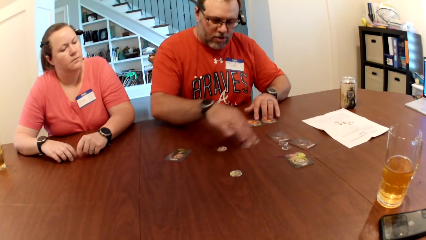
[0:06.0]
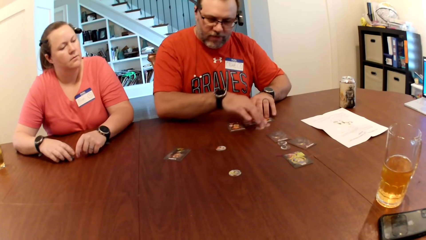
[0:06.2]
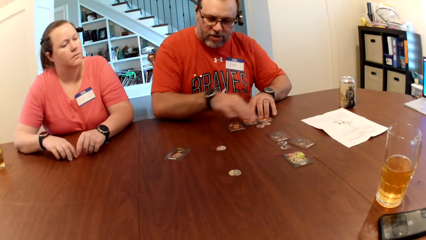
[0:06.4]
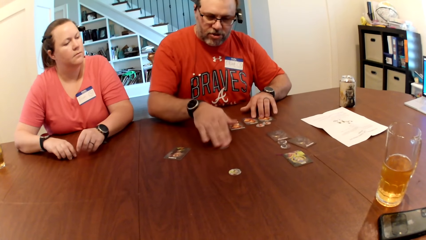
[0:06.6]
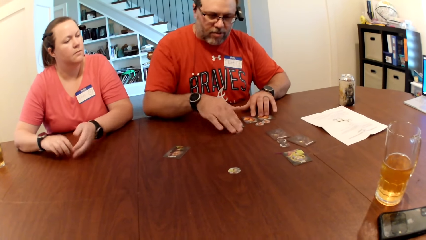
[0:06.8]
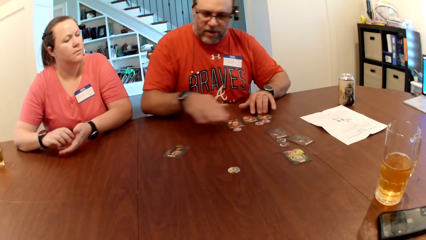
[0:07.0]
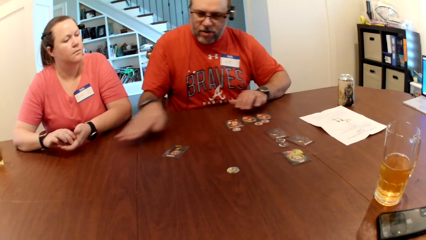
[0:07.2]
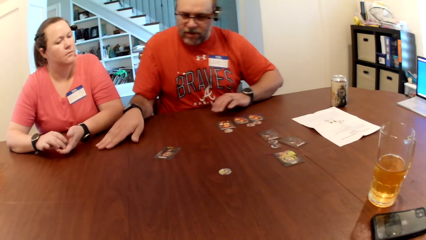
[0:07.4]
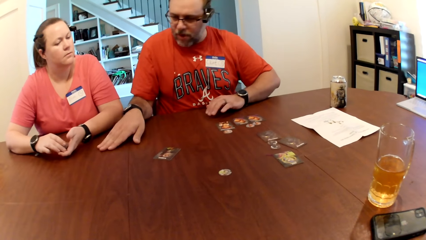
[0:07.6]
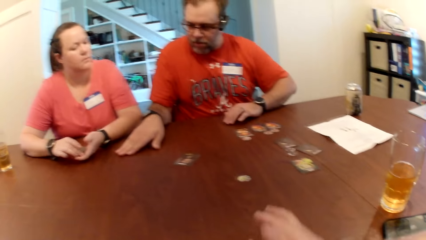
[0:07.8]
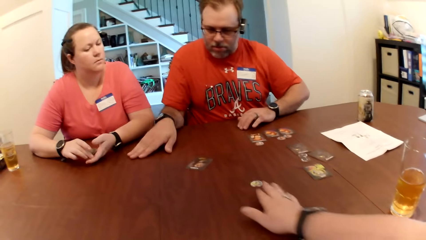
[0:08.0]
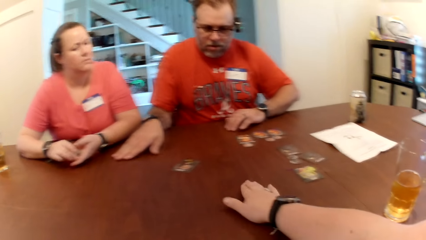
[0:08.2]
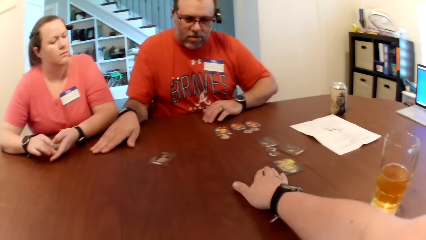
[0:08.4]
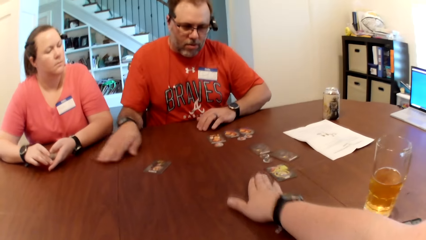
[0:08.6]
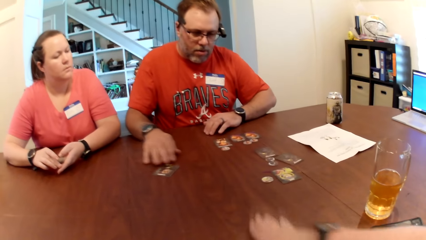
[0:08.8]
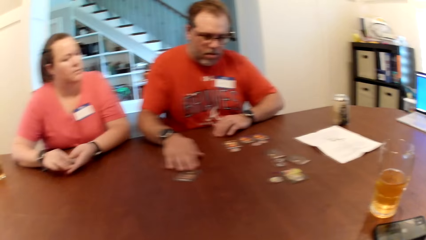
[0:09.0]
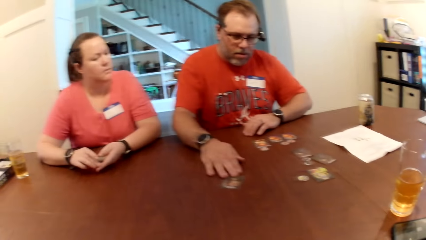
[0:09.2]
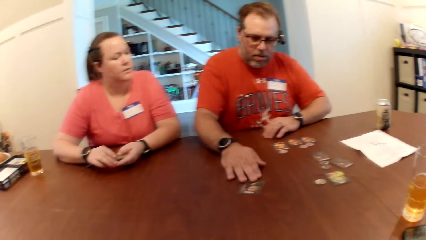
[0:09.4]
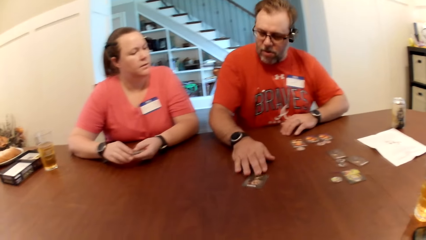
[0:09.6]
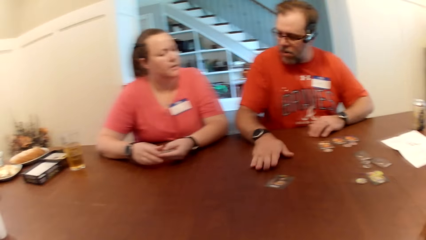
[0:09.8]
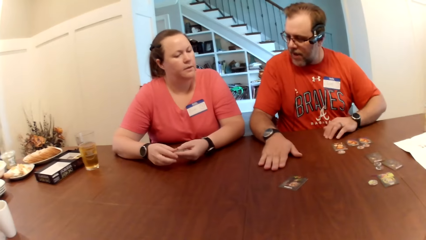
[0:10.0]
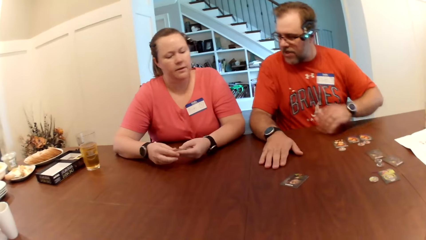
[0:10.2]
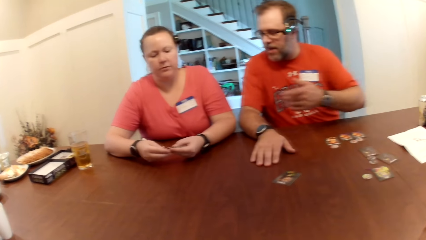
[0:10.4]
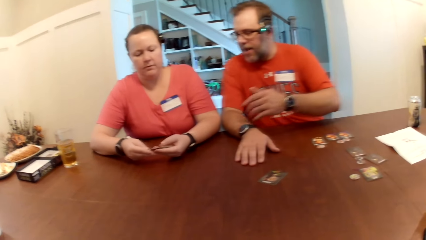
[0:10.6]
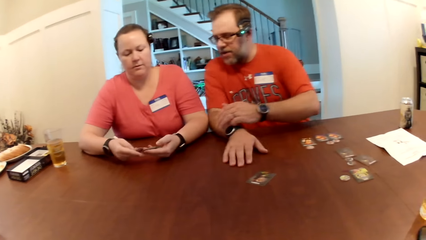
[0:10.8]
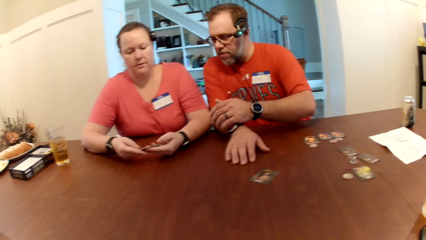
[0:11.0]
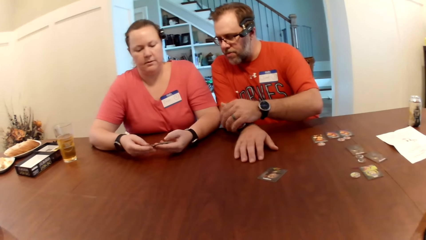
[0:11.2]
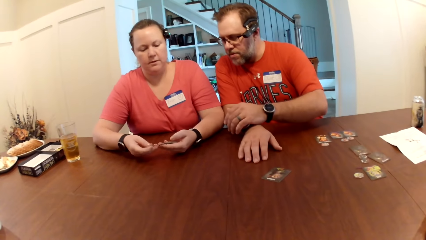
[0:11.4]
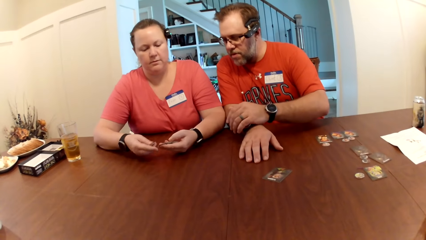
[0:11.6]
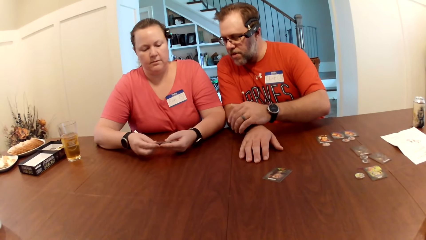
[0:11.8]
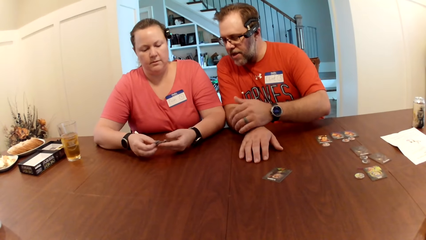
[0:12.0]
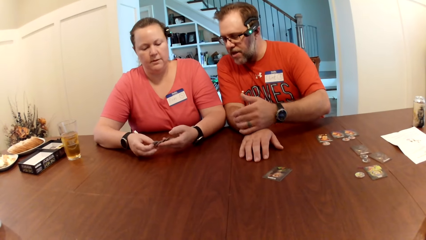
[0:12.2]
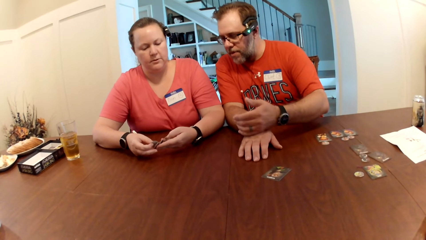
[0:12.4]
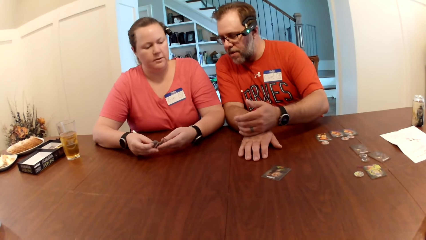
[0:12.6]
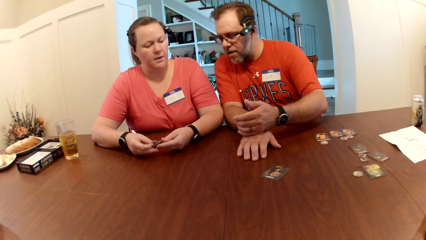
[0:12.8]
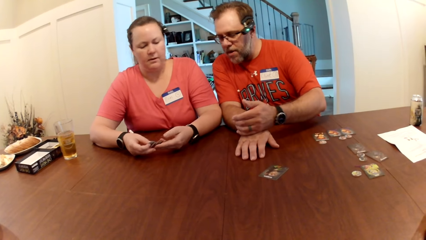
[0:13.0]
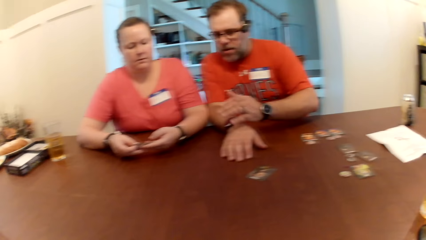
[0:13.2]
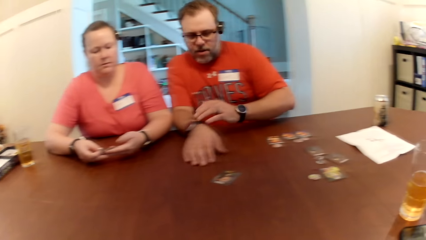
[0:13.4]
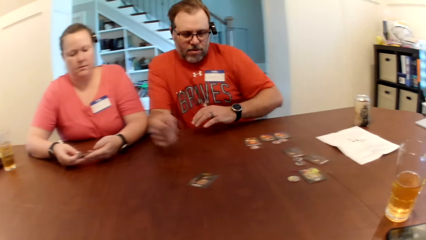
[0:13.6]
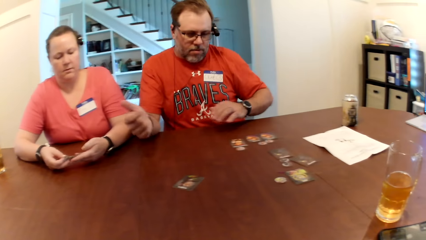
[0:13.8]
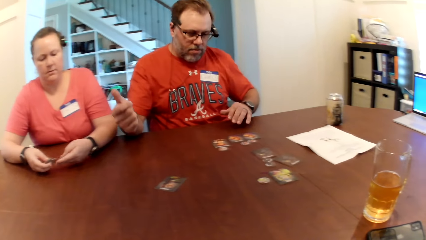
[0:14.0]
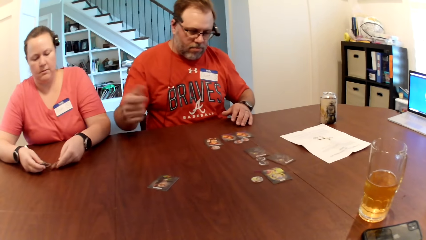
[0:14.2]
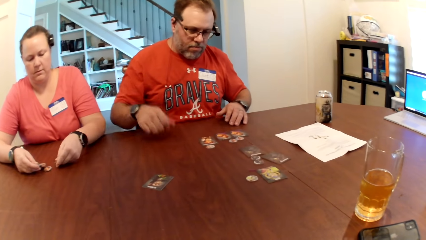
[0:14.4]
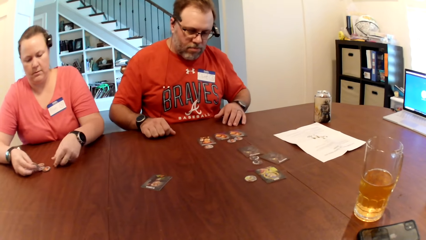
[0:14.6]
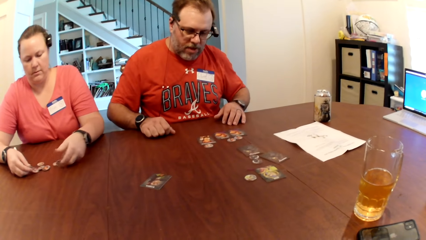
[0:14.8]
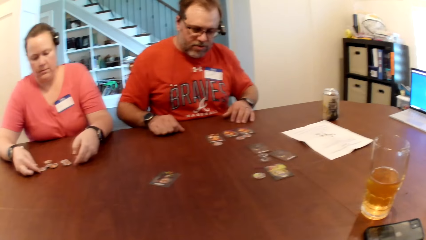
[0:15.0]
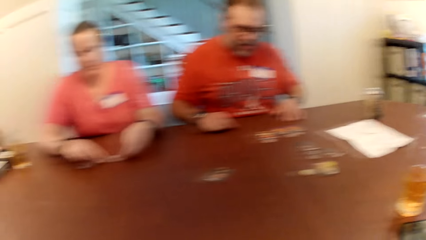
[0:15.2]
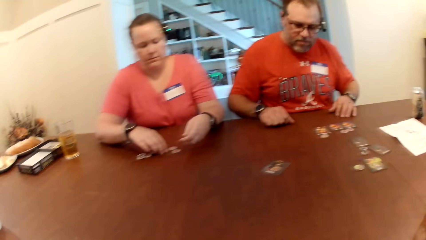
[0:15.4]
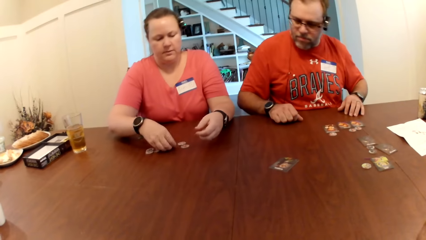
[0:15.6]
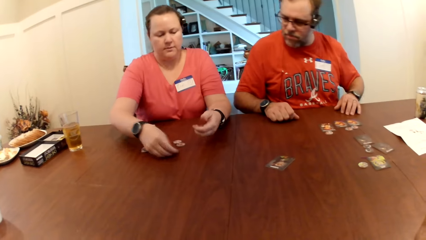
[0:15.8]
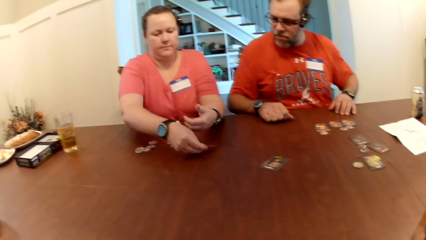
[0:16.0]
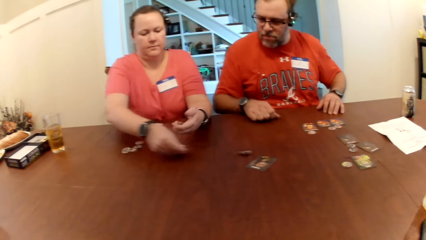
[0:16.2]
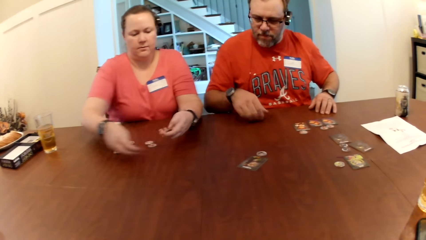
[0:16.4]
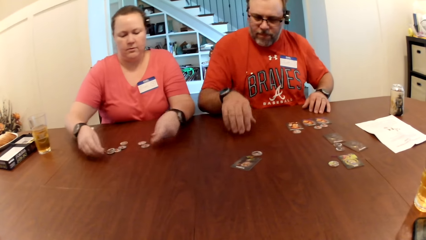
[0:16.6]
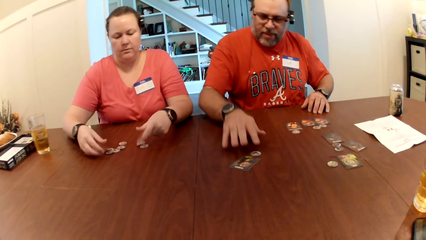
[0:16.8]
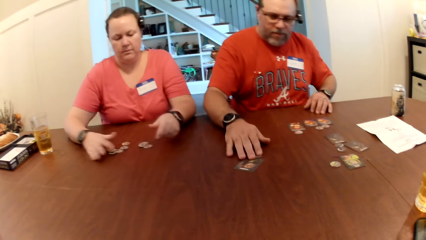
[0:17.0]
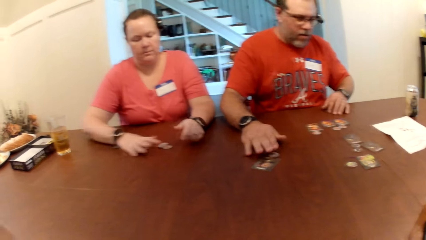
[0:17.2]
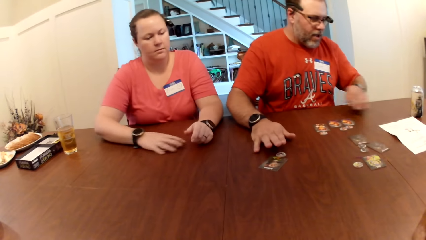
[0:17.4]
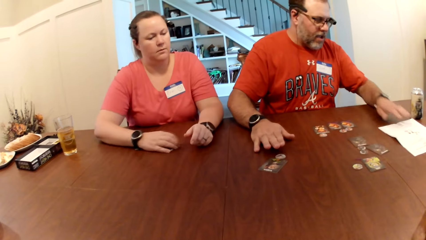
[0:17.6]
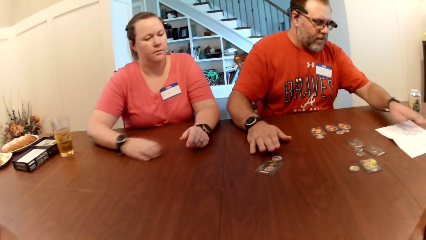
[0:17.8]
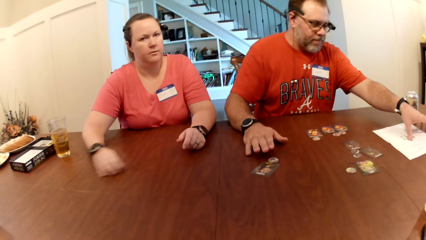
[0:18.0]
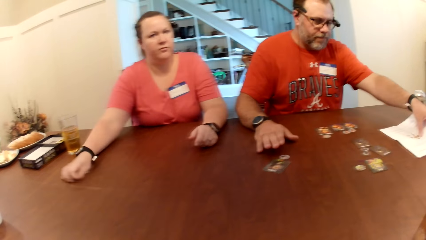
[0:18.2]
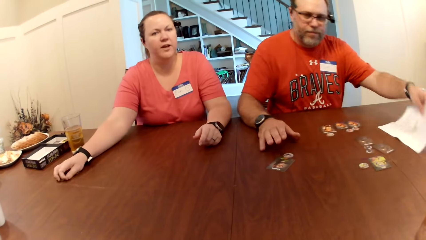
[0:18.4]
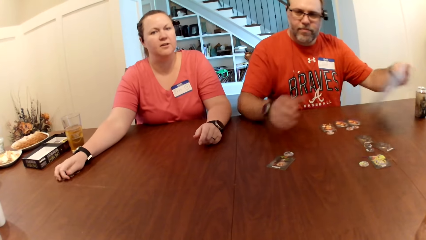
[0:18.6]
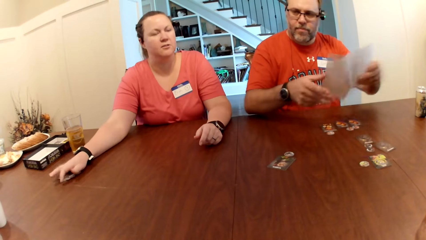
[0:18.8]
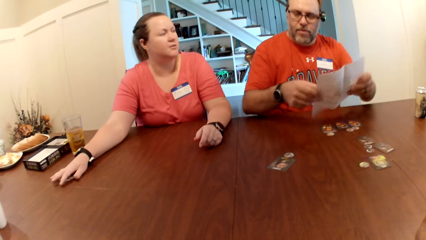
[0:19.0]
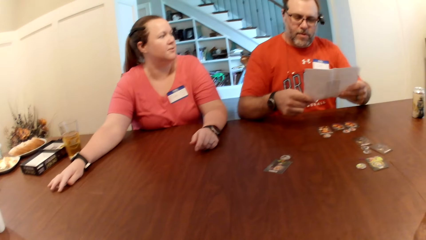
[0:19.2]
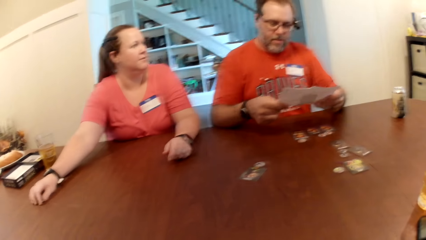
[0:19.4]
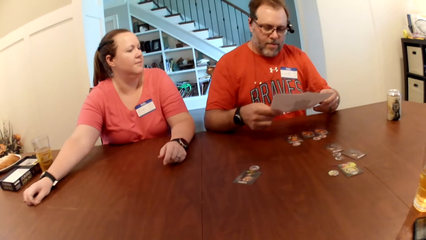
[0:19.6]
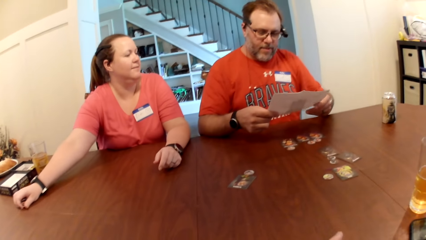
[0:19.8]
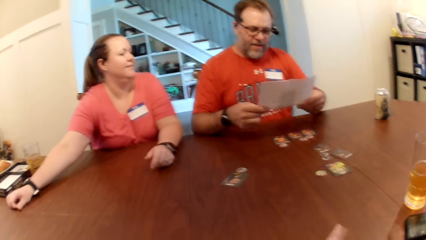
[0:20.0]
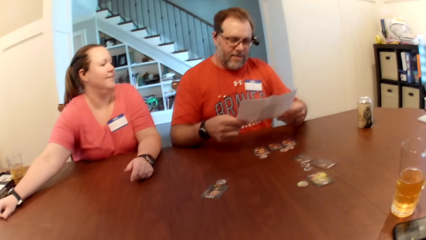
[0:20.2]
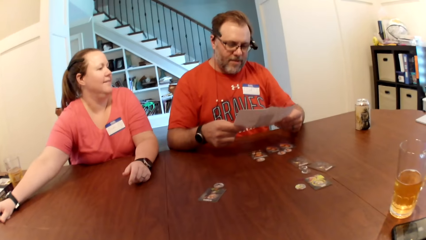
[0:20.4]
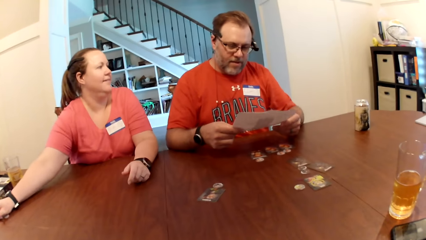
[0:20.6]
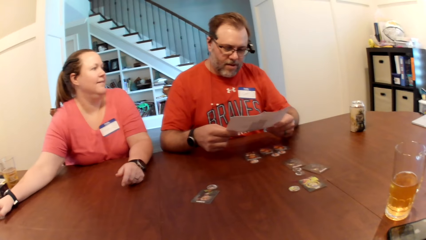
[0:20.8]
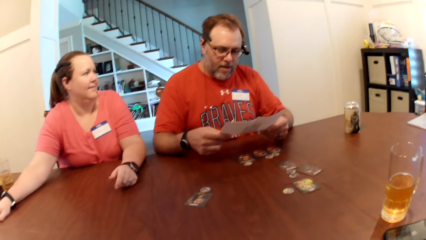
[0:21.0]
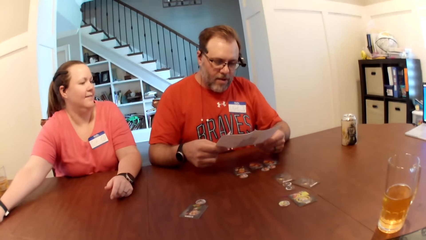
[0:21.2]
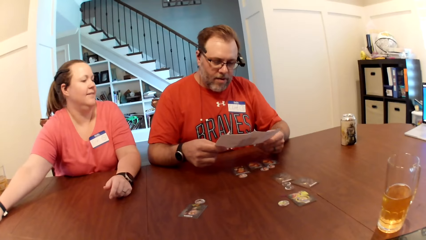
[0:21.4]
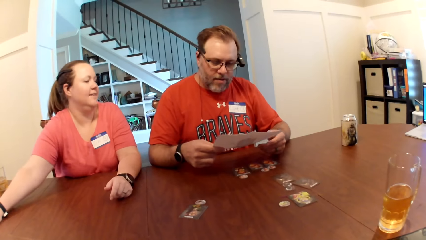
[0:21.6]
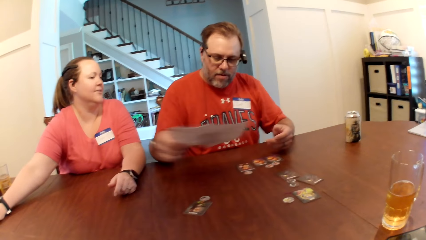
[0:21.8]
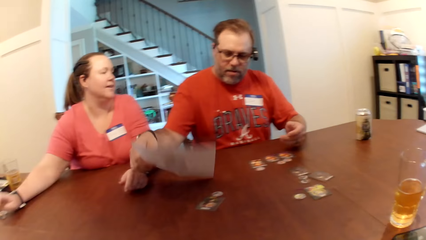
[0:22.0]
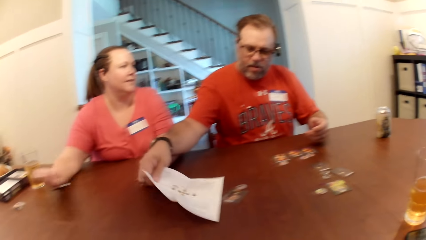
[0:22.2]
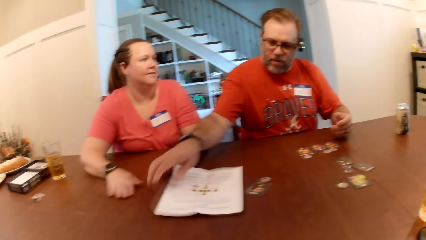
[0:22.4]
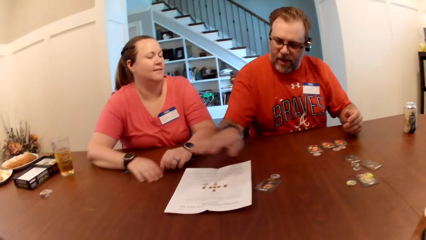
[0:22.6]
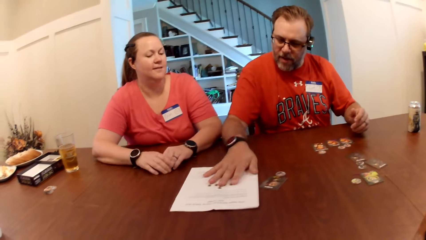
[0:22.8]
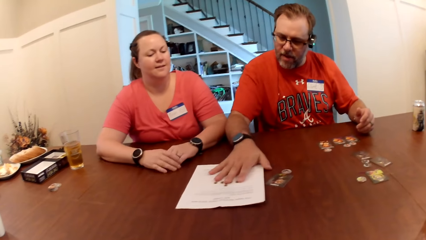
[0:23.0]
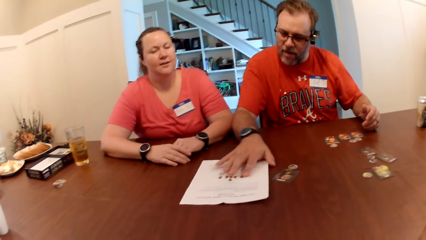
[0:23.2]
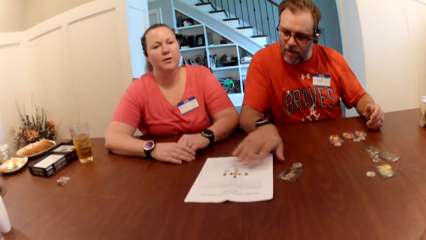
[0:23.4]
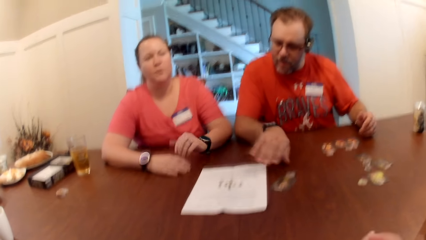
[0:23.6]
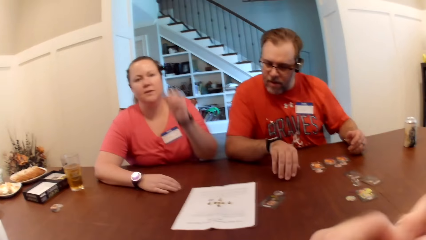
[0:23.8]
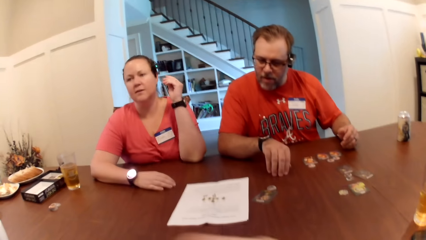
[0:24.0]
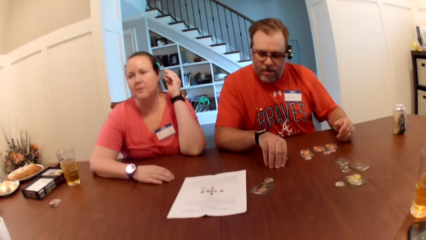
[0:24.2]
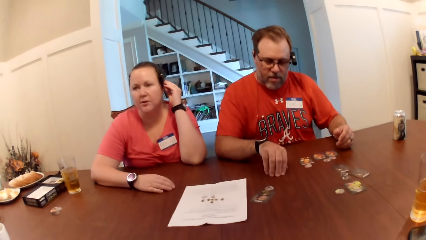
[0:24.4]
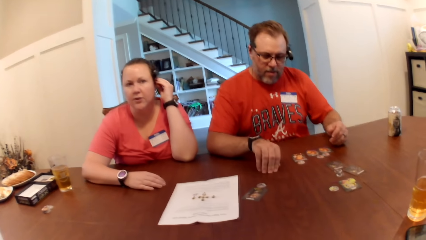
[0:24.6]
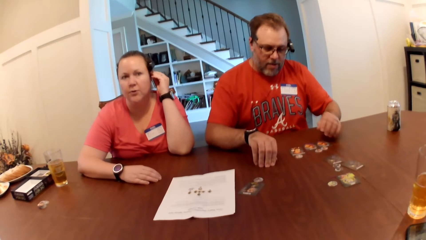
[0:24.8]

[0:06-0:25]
The man adjusts the chips on the table with his right hand. He adjusts the chip on the table with his right hand. The camera wearer adjusts the chip on the table with her right hand. She plays. The man adjusts the card on the table with his right hand and plays. The camera wearer watches. A woman converses with the man. The woman examines some chips in her hands. The man looks at the woman. The woman touches the game pieces. The woman drops the chips on the table with her hands. She picks the chip from the table with her right hand. She plays. She drops the chip on the table with her right hand. The man adjusts the card on the table with his right hand. He adjusts the chip on the table with his right hand. The woman gathers the chips on the table with her right hand. The man picks a piece of paper from the table with his left hand. He passes the piece of paper in his left hand to his right hand. He reads the paper. He drops the piece of paper on the table with his right hand. He places his right hand on the piece of paper on the table.
